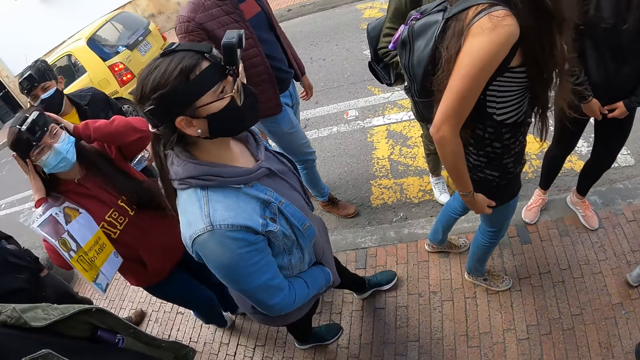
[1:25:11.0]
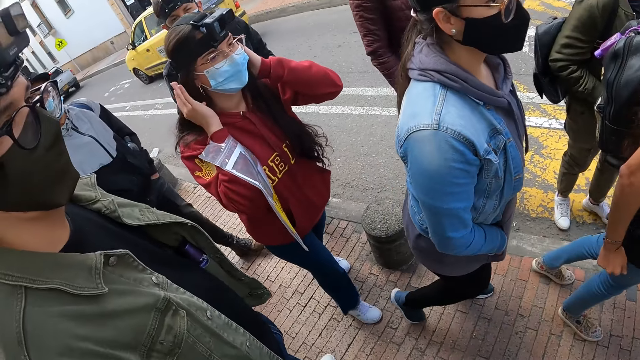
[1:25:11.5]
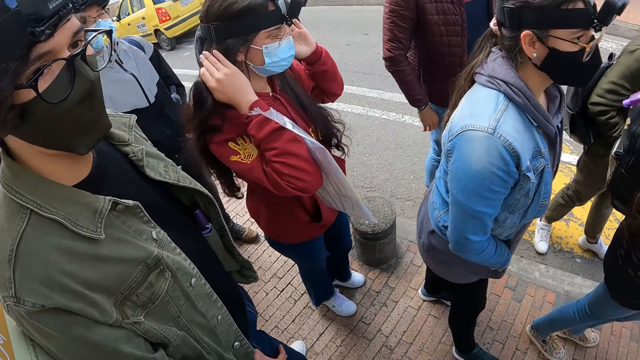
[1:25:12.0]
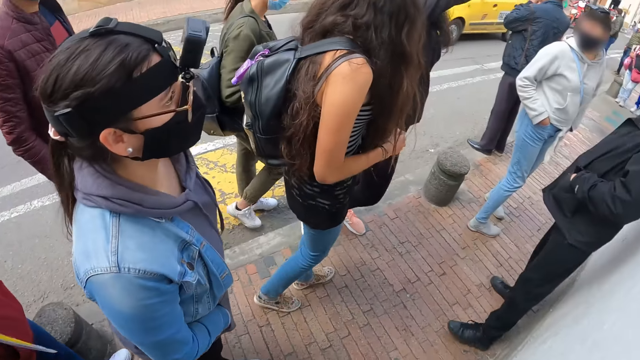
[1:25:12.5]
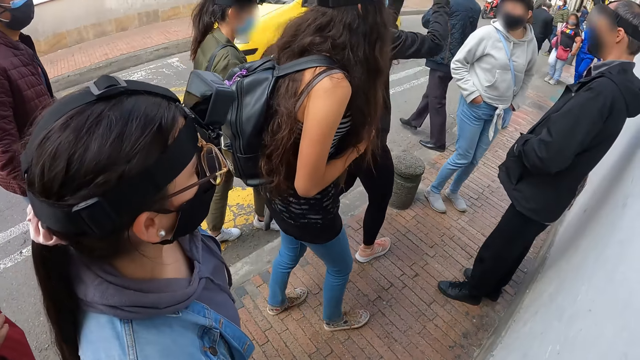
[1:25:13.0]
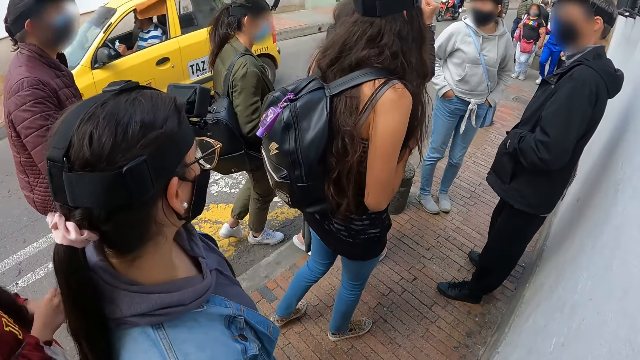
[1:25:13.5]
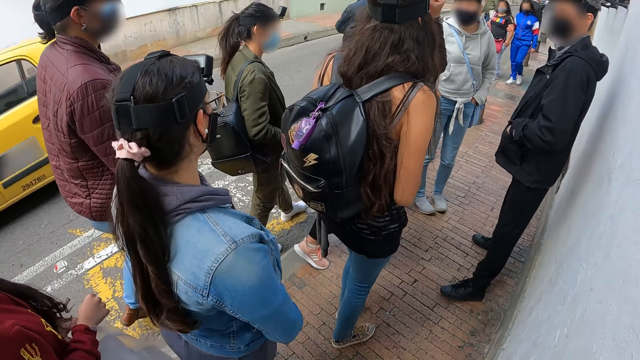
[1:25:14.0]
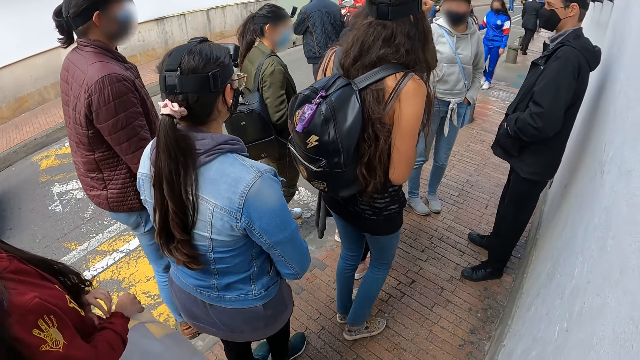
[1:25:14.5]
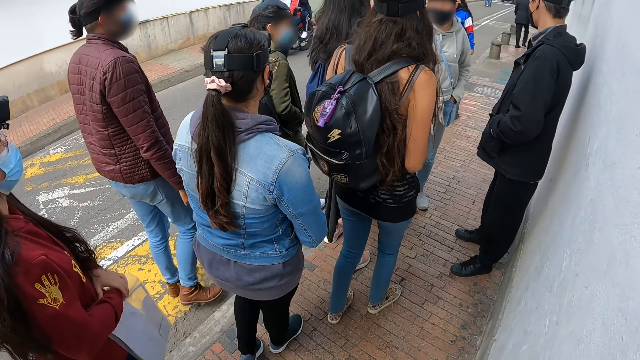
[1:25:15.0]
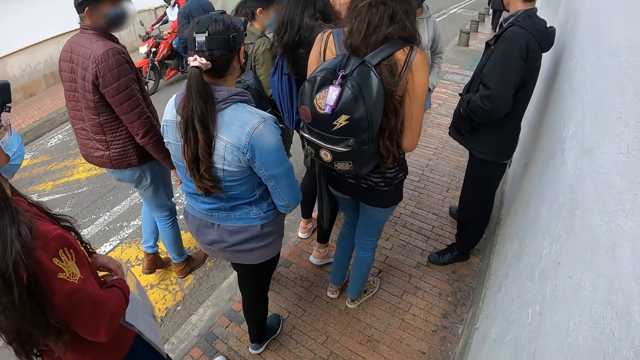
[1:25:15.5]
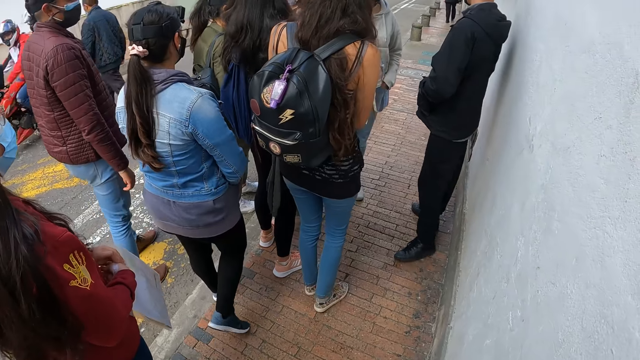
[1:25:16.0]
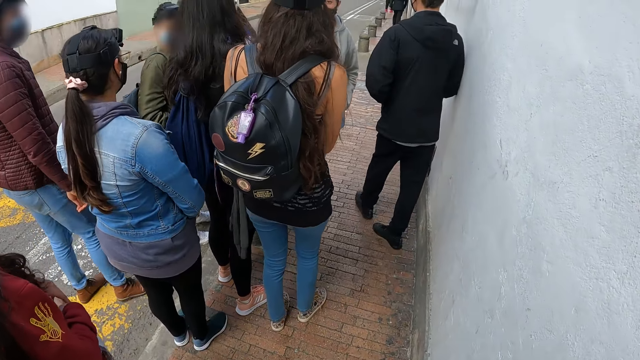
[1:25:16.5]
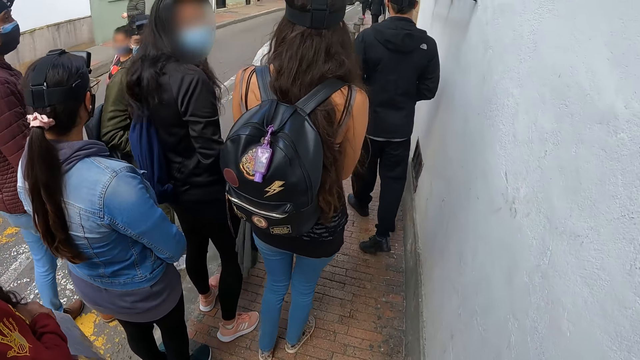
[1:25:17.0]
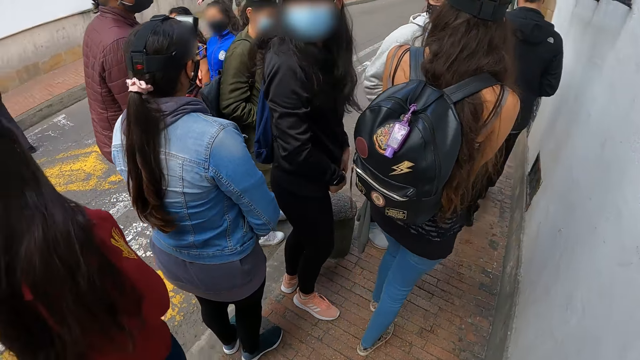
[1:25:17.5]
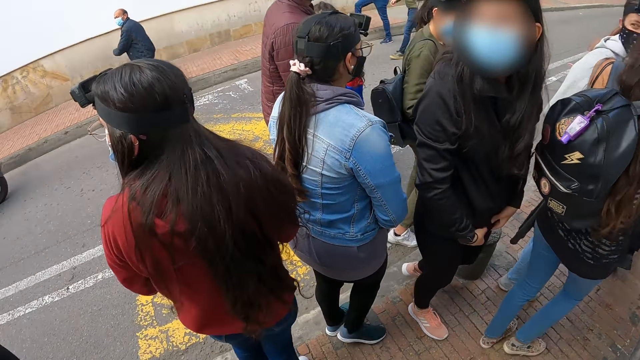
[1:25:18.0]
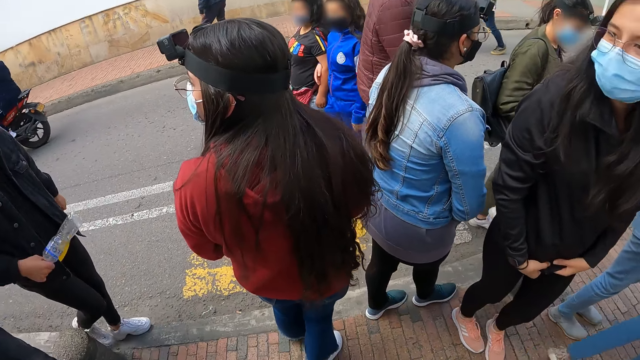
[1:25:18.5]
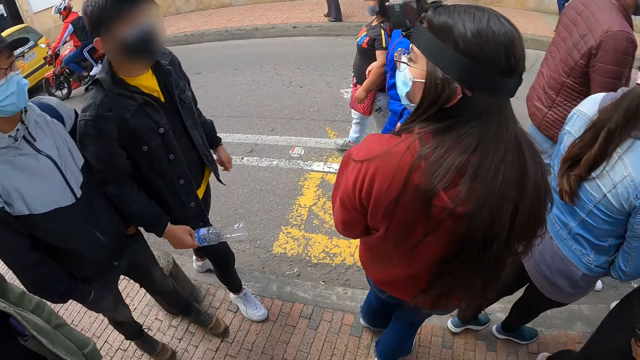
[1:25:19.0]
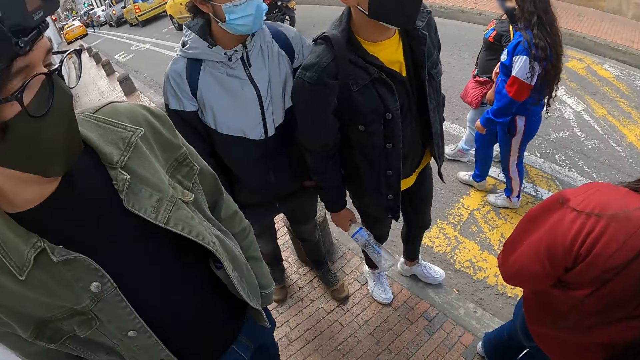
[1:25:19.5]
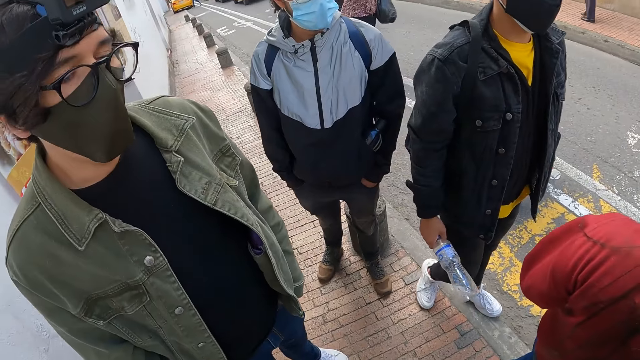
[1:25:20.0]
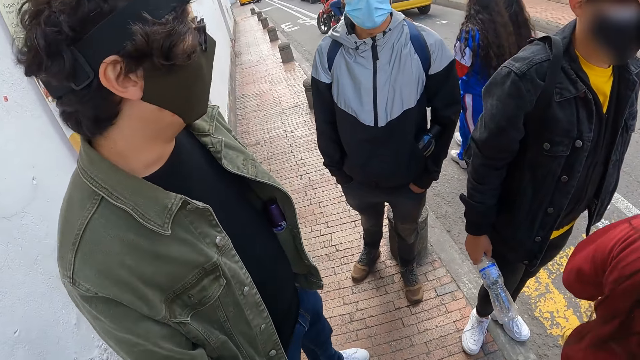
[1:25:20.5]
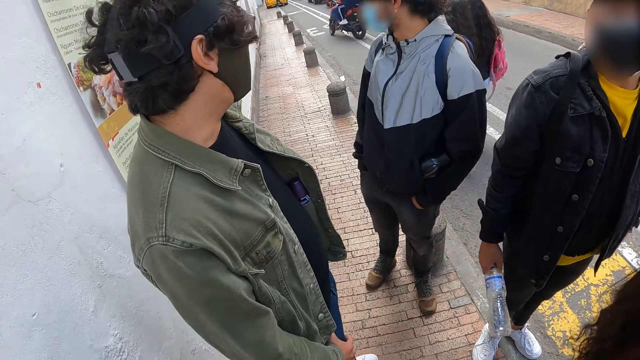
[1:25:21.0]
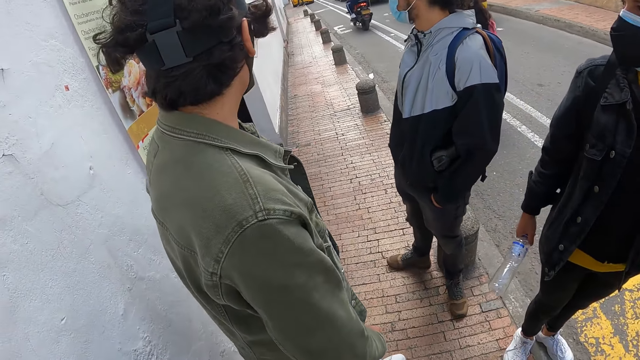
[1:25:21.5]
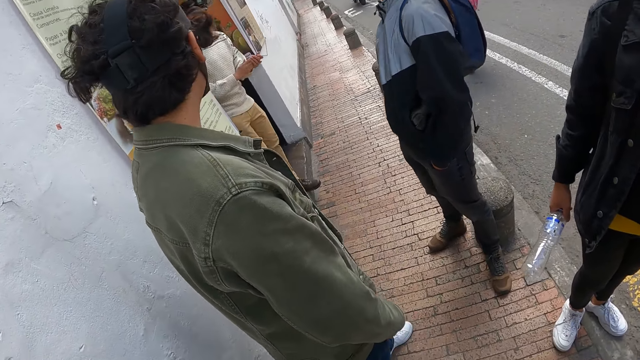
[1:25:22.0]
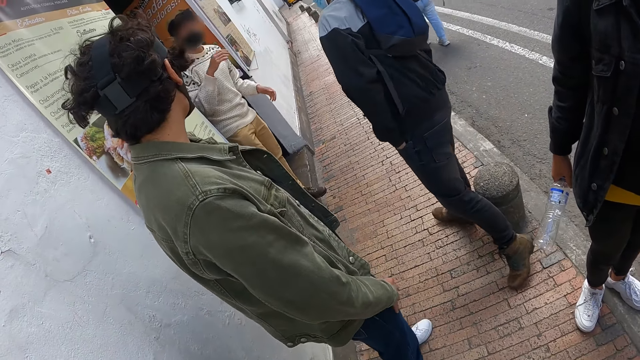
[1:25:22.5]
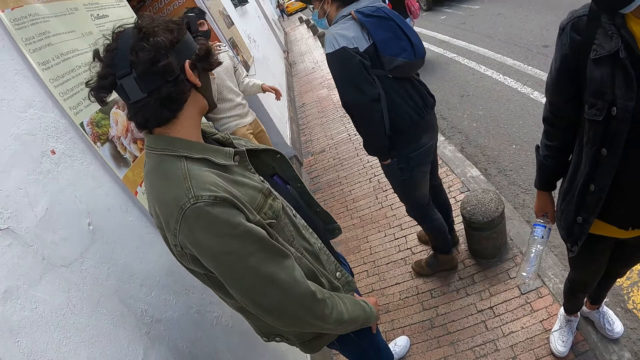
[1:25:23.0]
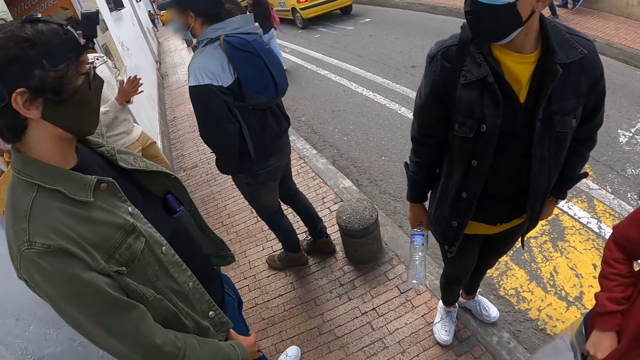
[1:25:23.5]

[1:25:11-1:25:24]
The camera wearer looks at four women and three men. They walk on the pavement. A man walks on the pavement. The camera wearer looks around.

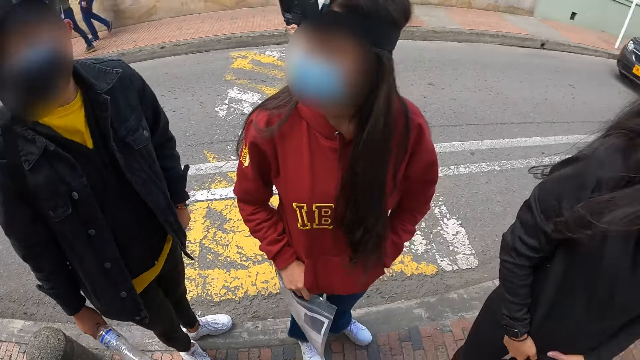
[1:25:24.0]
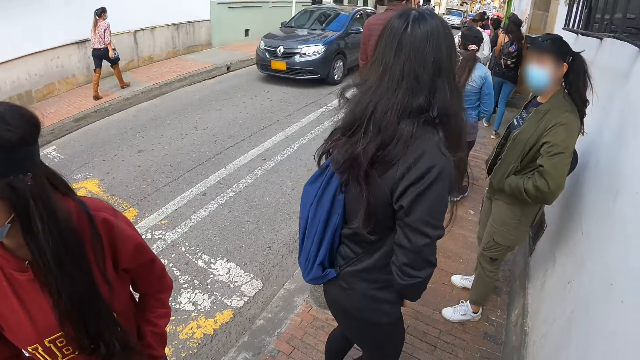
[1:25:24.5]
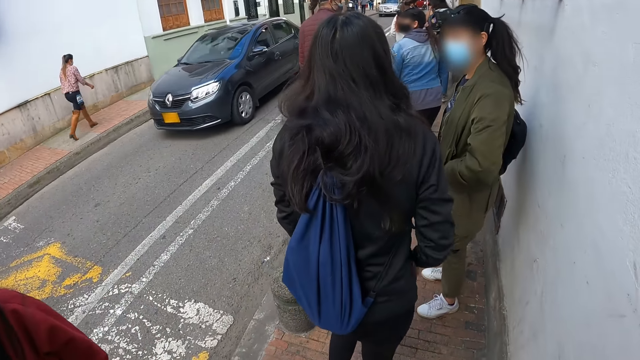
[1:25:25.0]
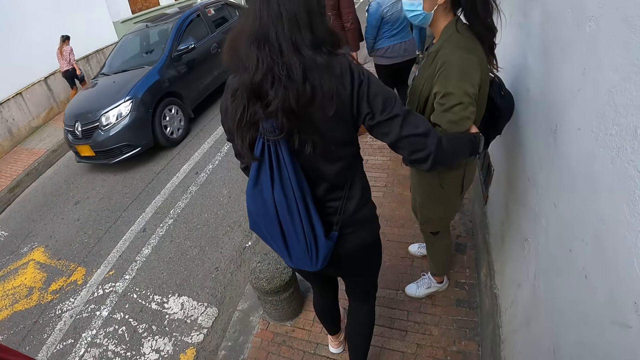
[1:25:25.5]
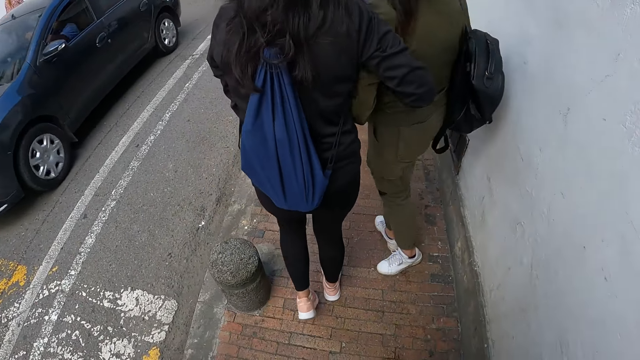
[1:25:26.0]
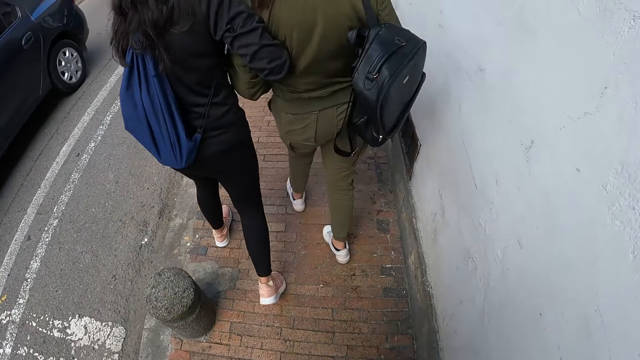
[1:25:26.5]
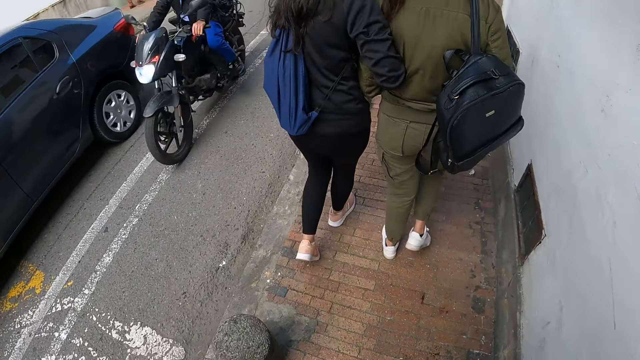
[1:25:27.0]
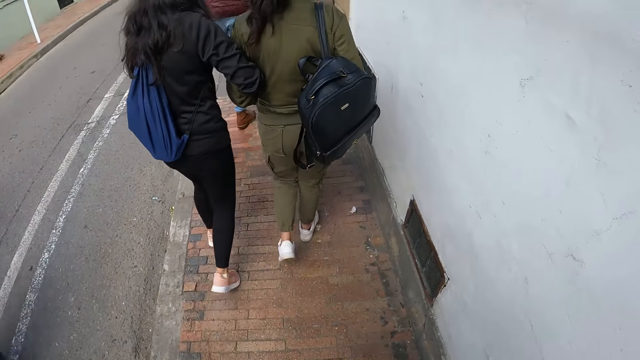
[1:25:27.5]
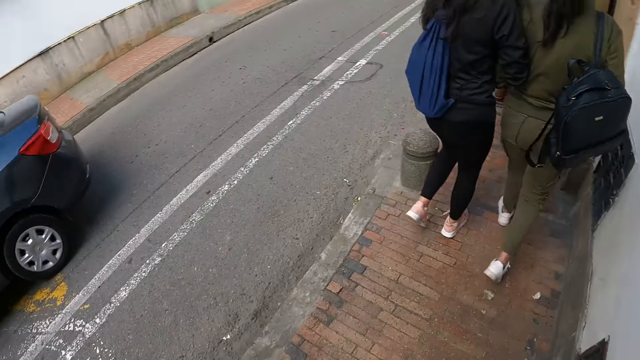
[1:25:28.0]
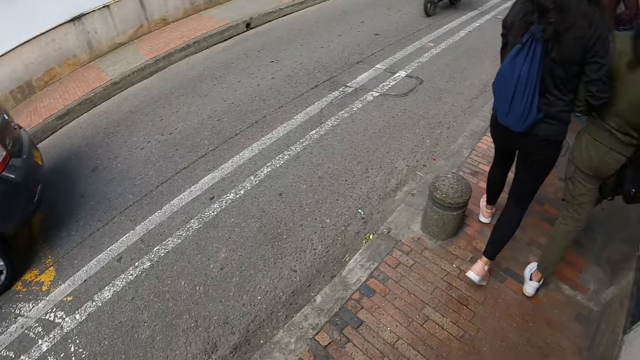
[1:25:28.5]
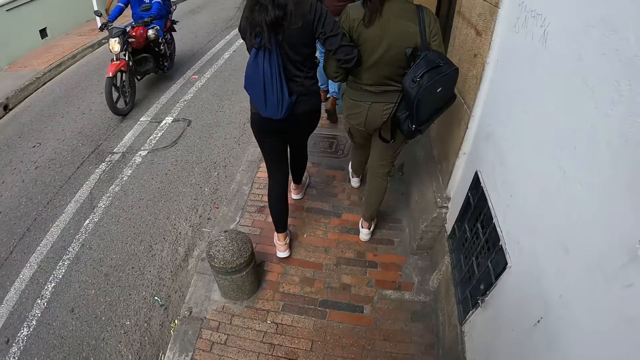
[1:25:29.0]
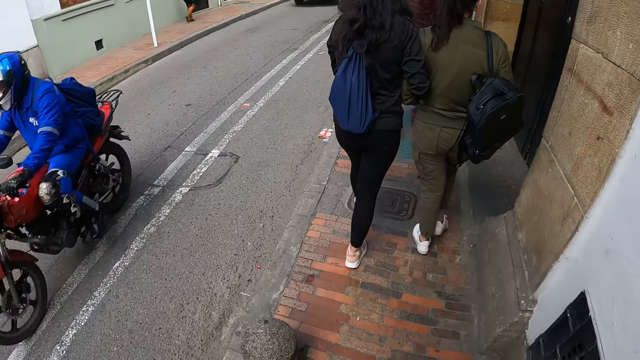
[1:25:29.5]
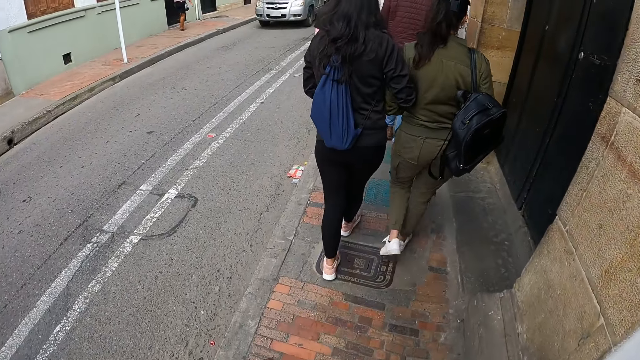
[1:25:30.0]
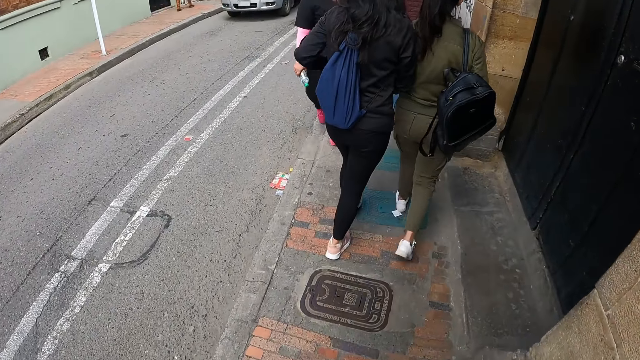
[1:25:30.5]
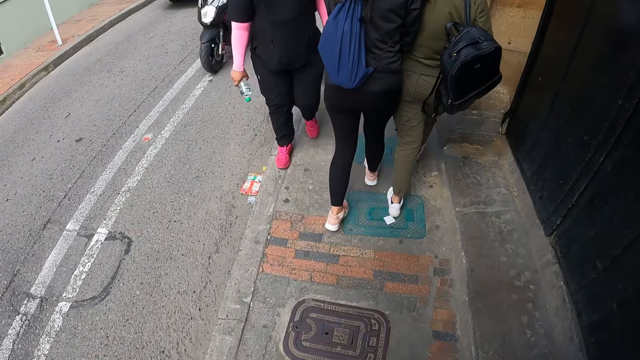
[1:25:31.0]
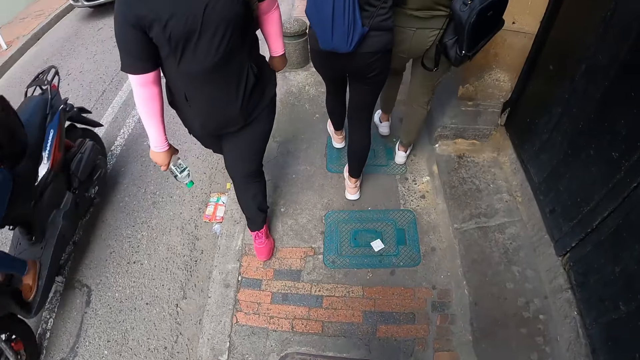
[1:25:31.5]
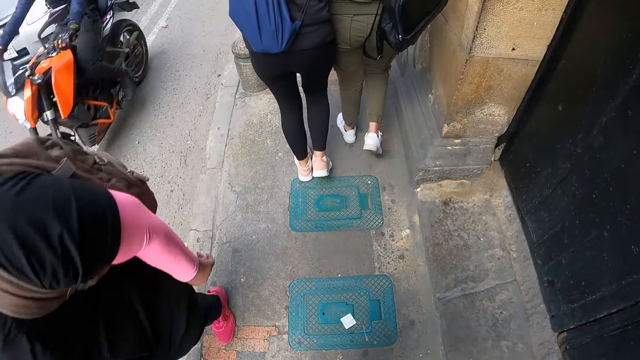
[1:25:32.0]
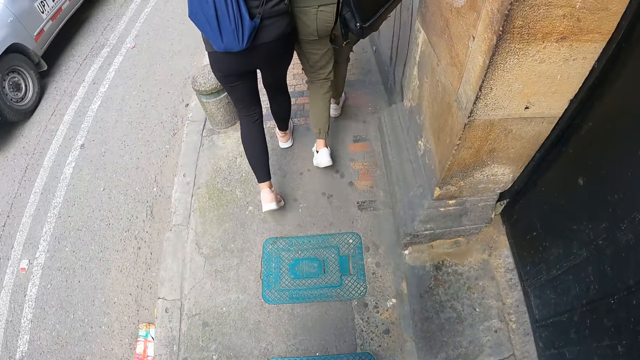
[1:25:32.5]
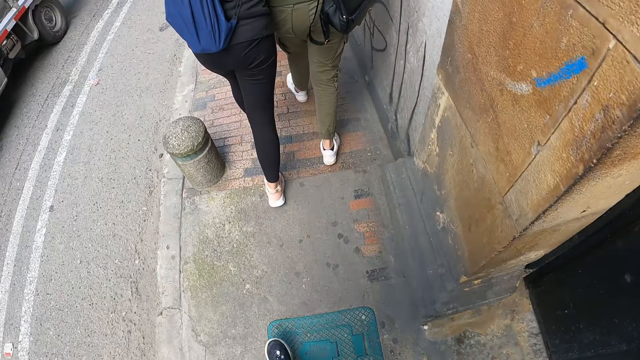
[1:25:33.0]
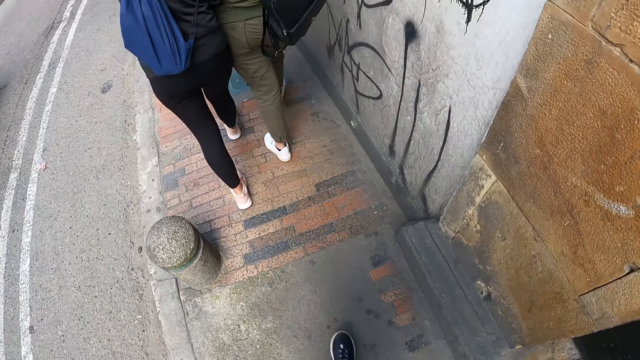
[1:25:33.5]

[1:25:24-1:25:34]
The camera wearer walks on the pavement. They walk on the pavement again. They look around.
